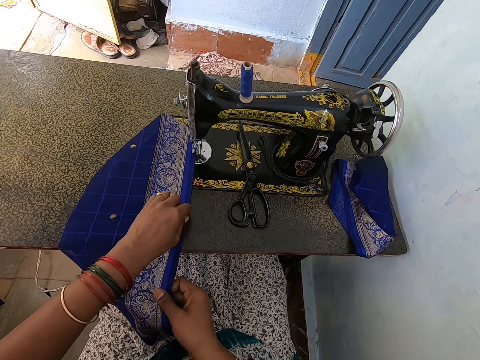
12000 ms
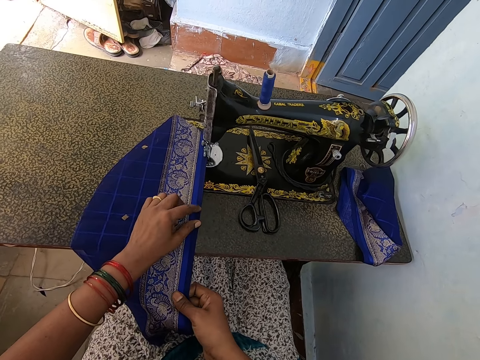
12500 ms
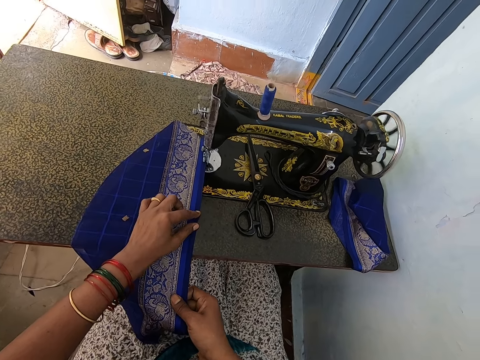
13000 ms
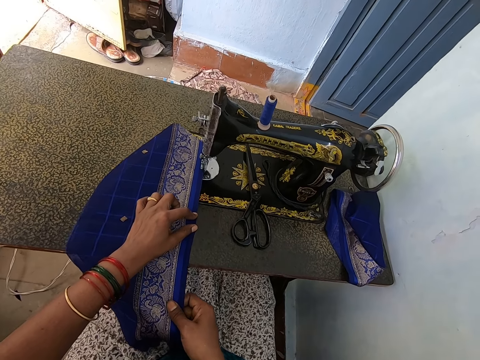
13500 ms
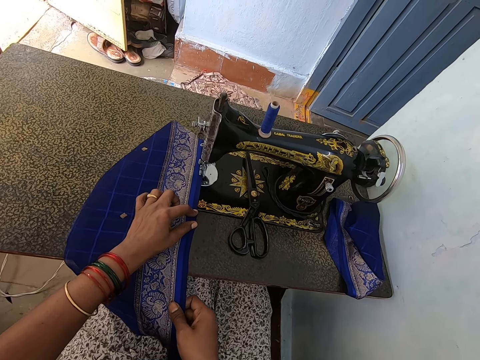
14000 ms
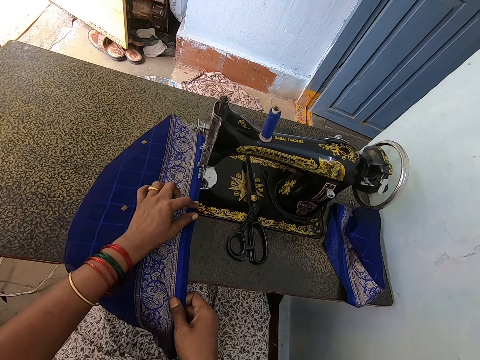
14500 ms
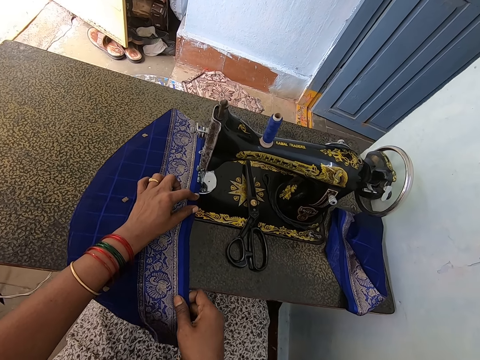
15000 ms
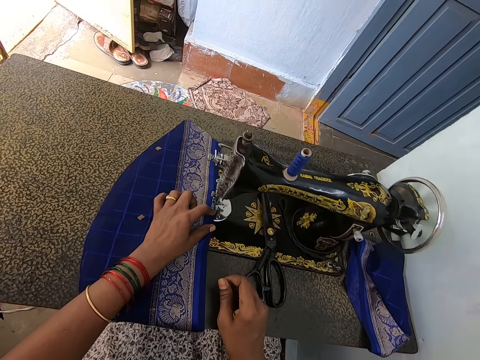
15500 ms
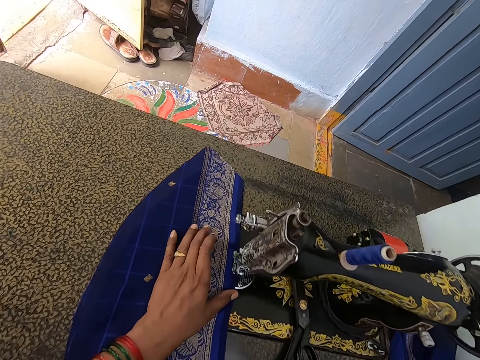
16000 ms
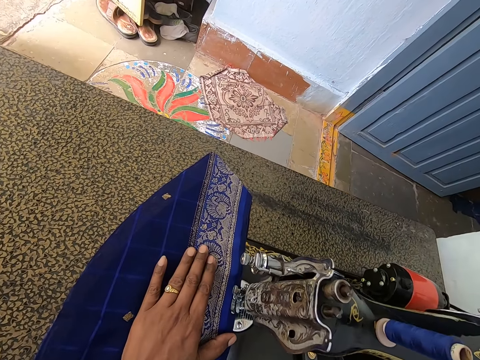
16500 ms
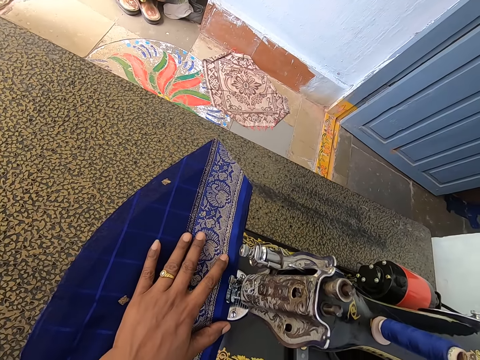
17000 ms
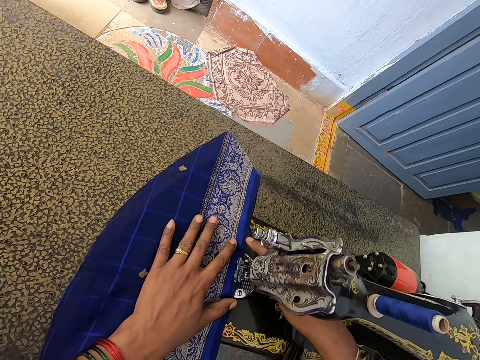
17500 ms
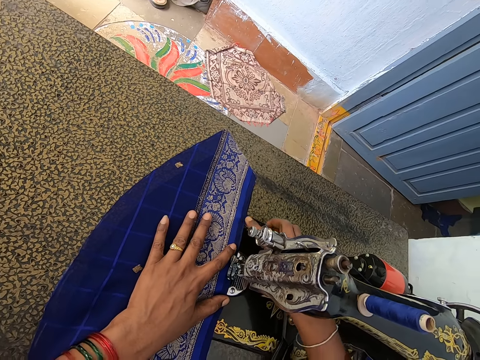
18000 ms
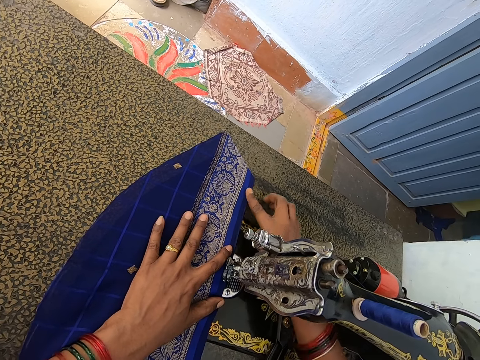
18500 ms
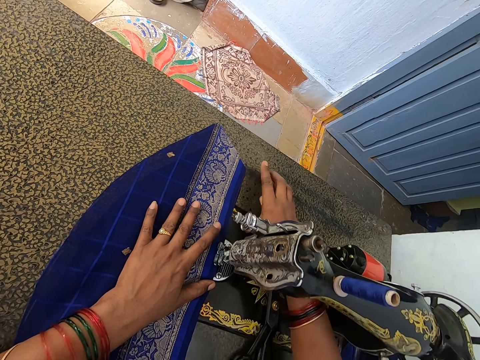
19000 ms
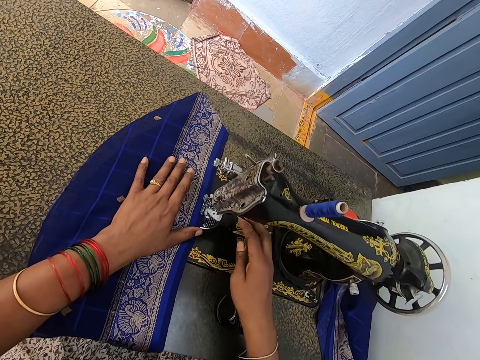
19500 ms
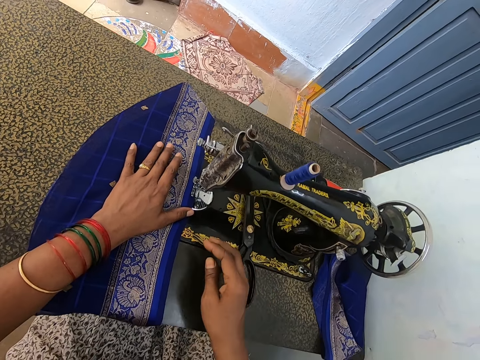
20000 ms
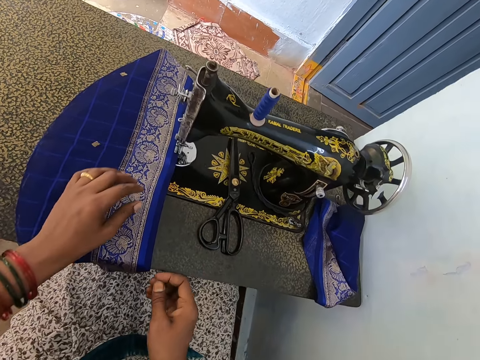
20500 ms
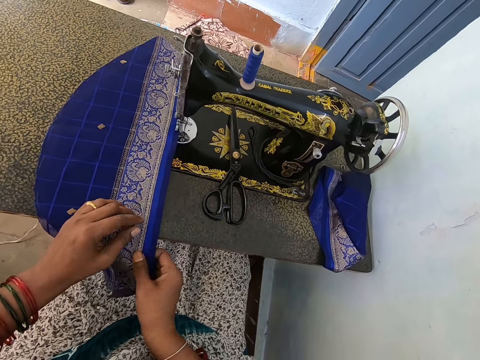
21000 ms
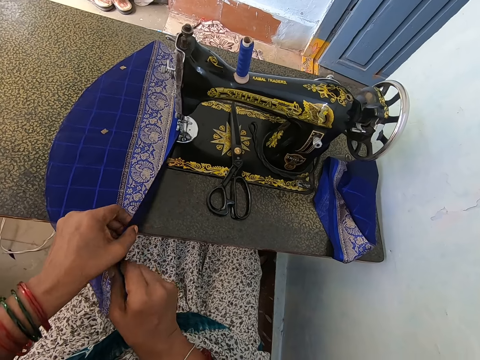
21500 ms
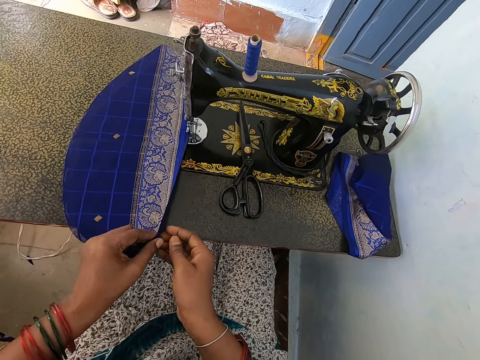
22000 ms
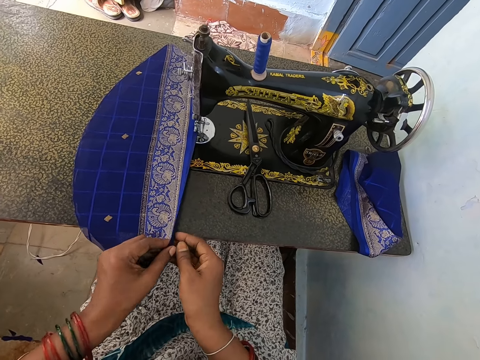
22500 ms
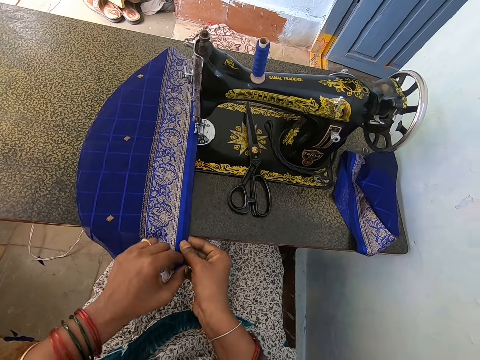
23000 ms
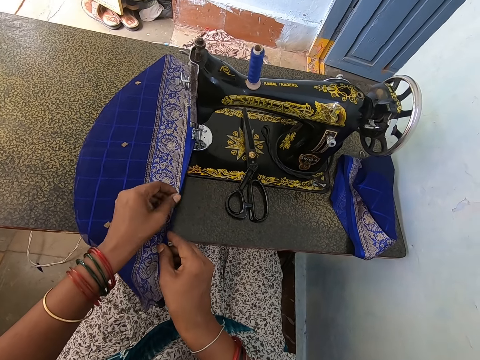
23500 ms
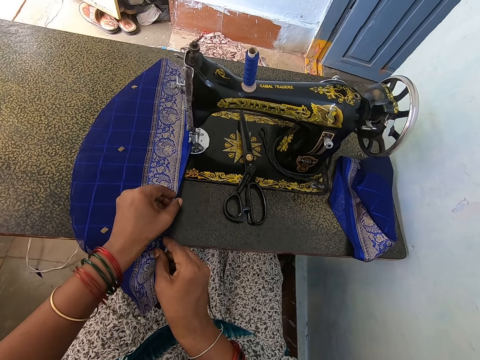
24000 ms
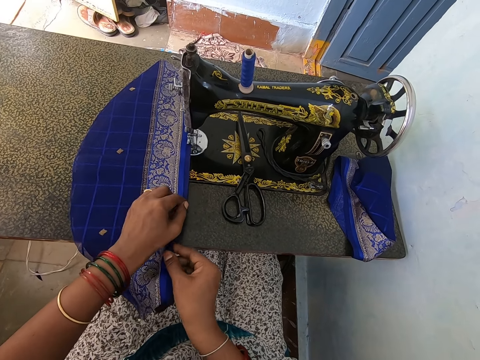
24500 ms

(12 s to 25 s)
The camera wearer sews the piece of cloth. They touch the piece of cloth.

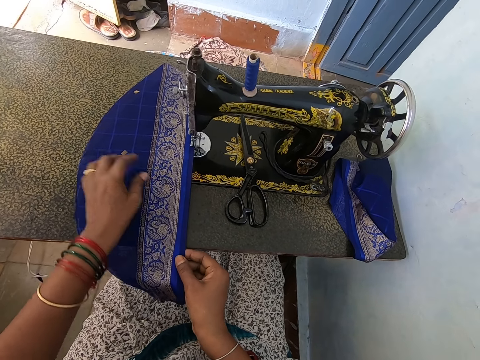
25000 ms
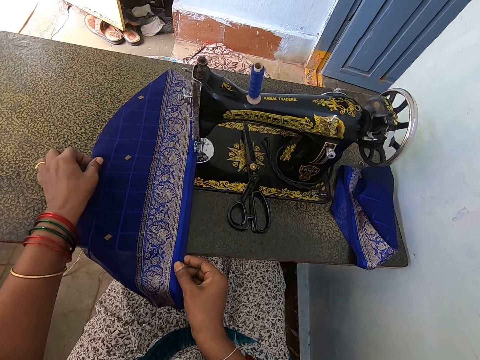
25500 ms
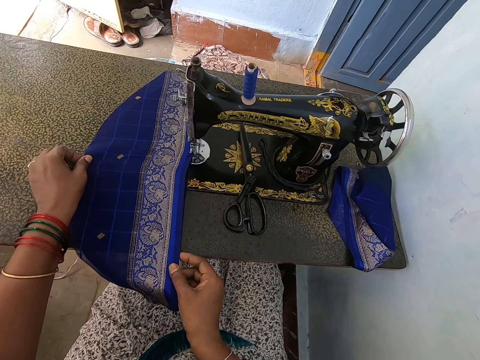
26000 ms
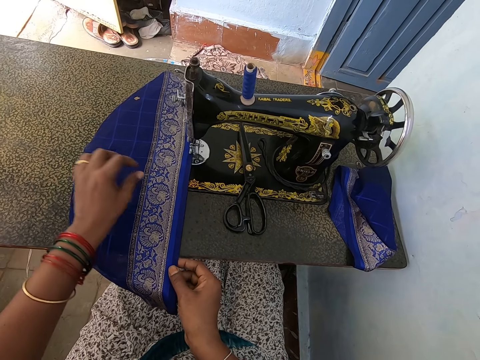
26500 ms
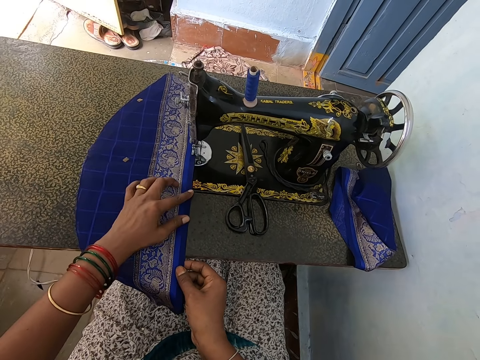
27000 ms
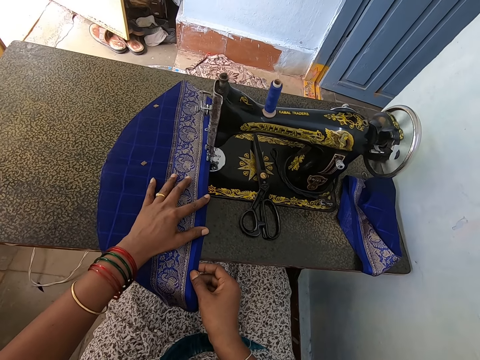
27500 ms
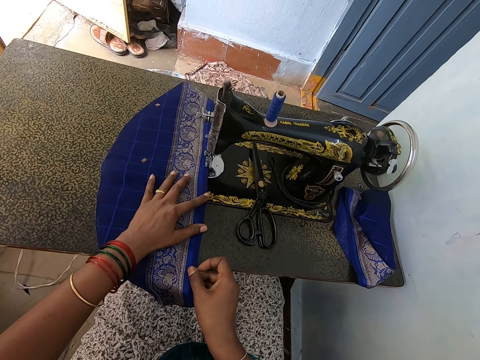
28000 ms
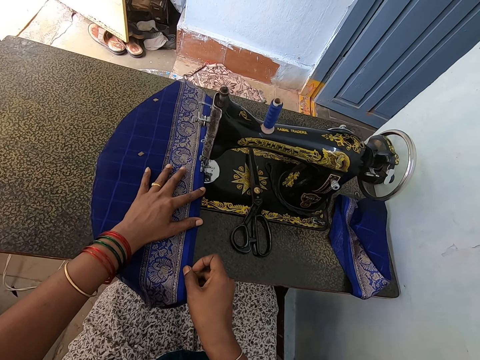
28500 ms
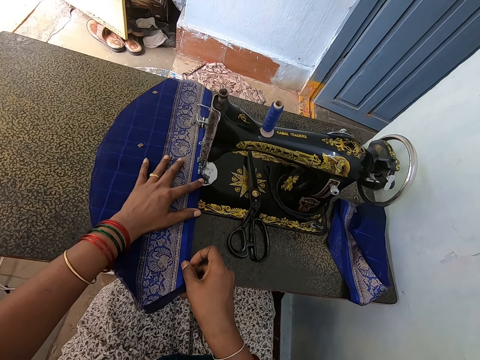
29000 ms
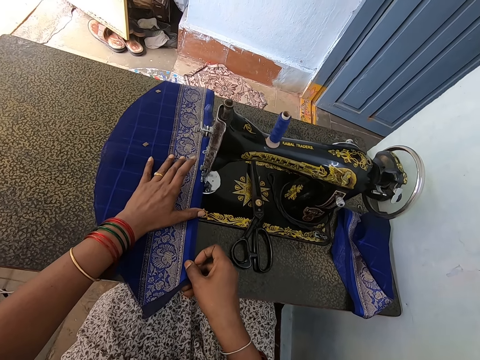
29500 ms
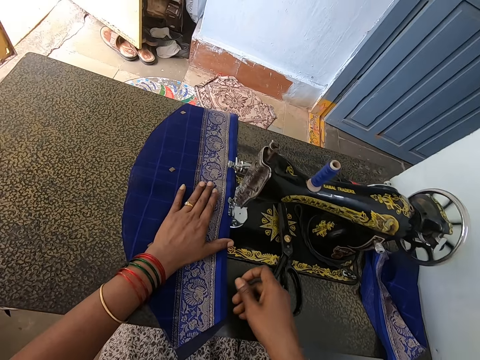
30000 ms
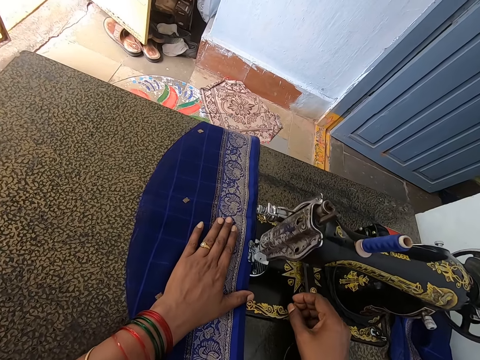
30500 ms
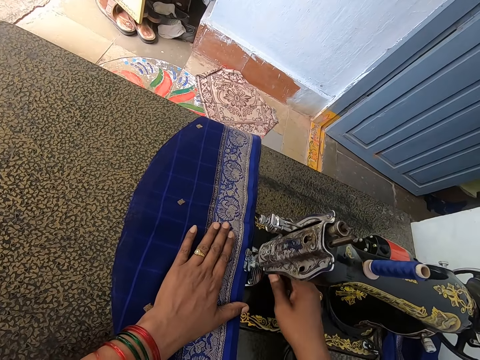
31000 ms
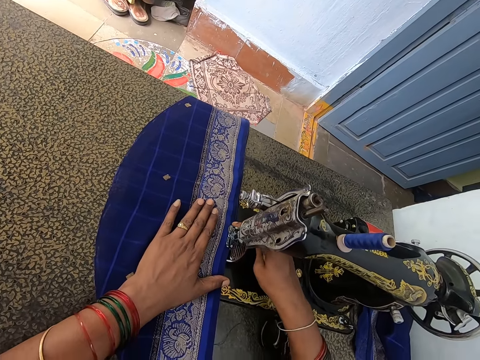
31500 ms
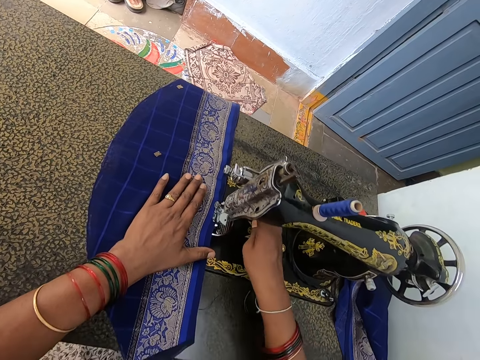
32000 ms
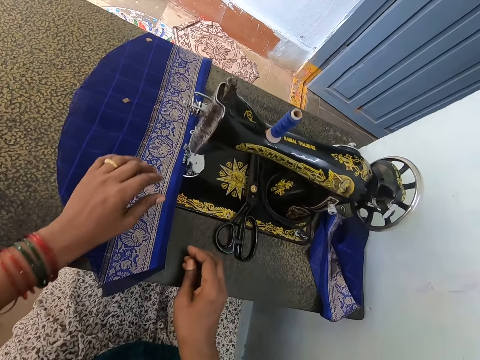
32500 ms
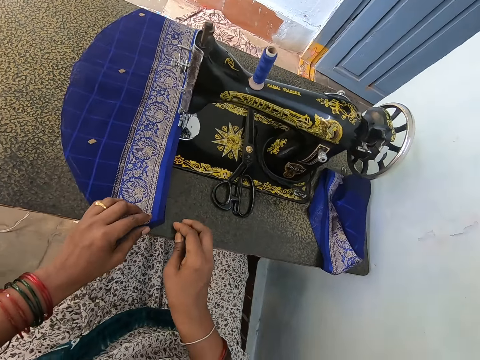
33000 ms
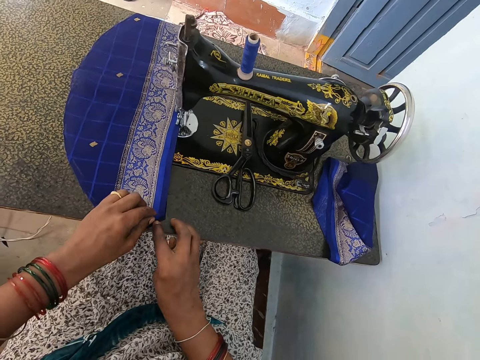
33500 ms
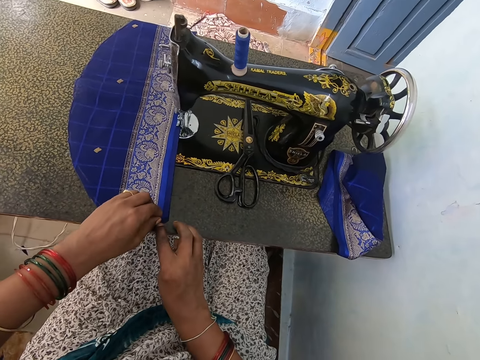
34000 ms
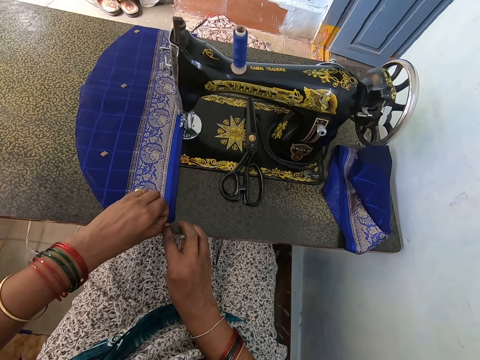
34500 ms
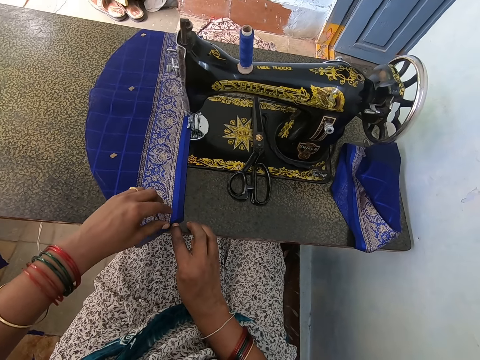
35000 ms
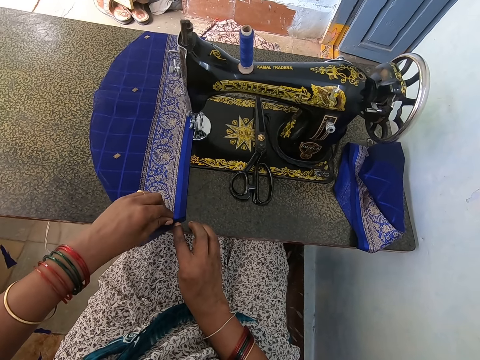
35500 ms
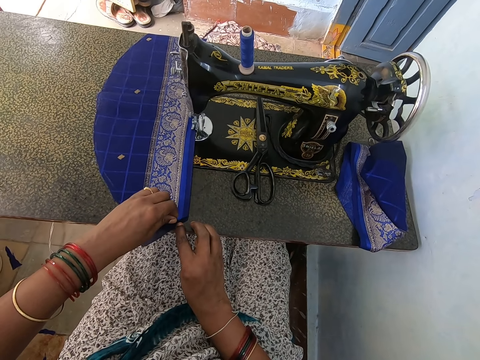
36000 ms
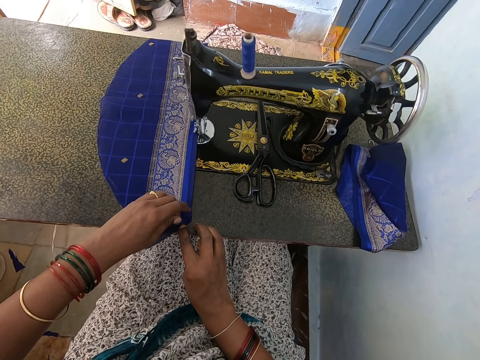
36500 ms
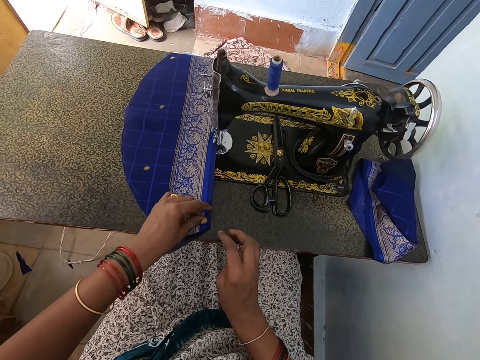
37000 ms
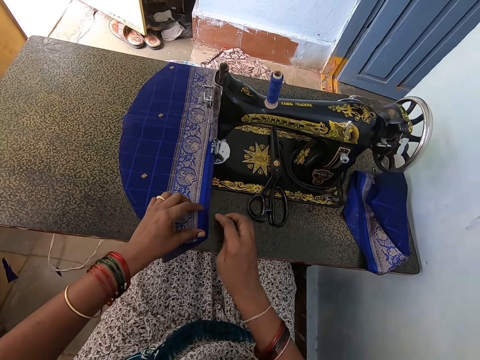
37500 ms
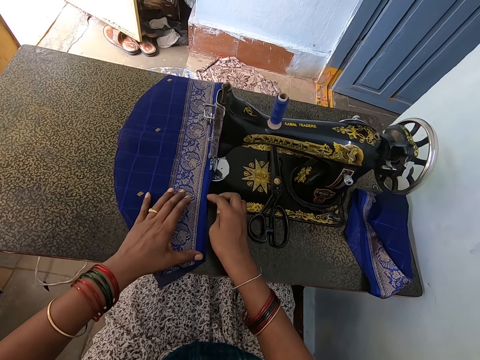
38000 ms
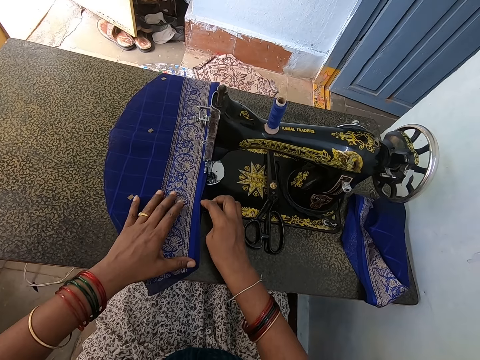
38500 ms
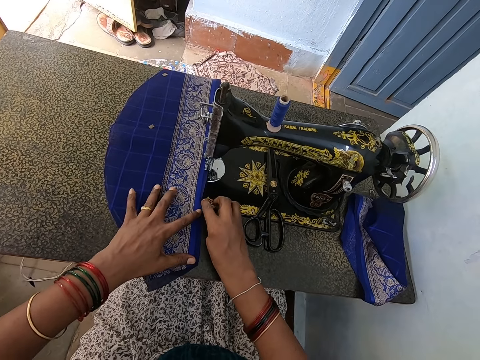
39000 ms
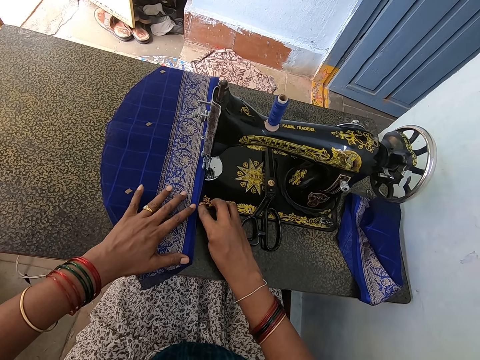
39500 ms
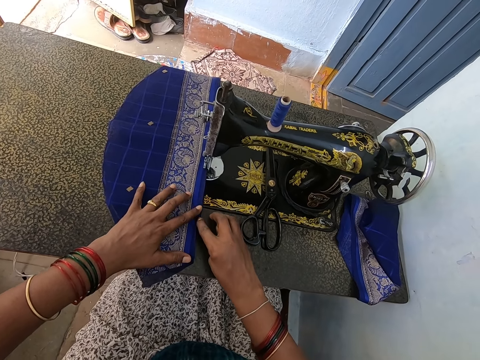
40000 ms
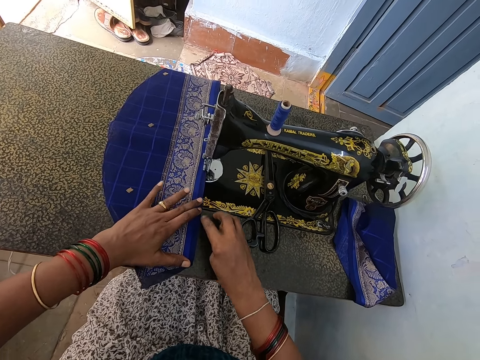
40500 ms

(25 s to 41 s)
The camera wearer sews the piece of cloth. They touch the piece of cloth.
